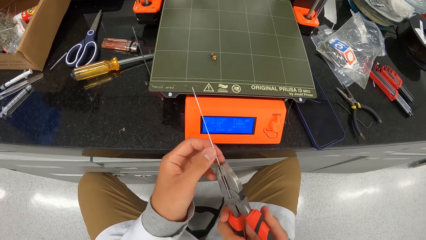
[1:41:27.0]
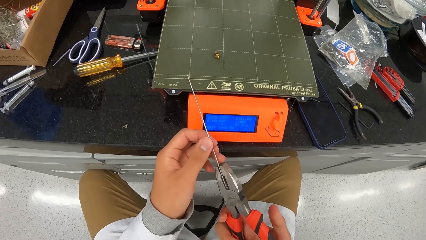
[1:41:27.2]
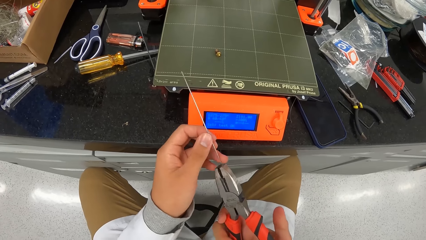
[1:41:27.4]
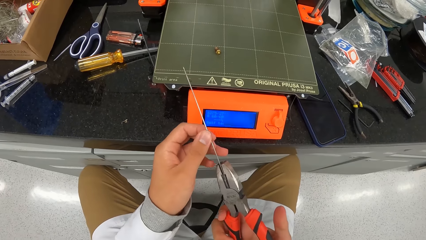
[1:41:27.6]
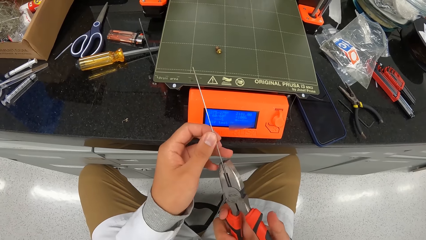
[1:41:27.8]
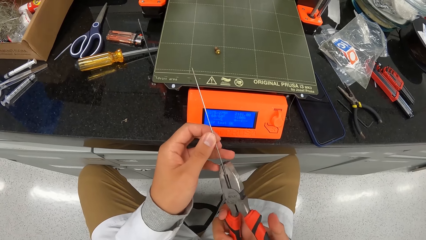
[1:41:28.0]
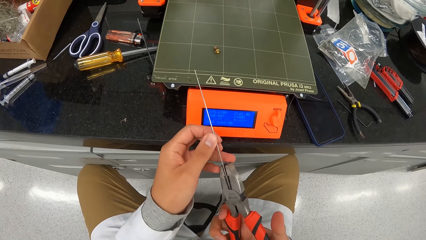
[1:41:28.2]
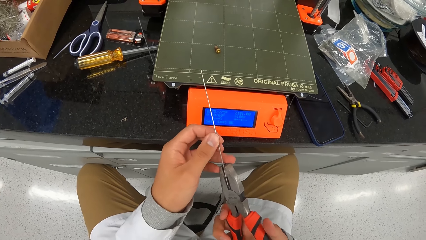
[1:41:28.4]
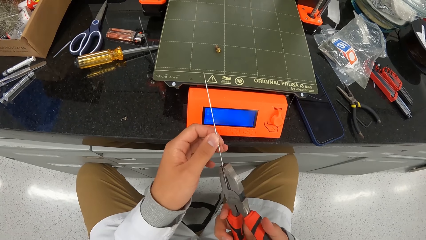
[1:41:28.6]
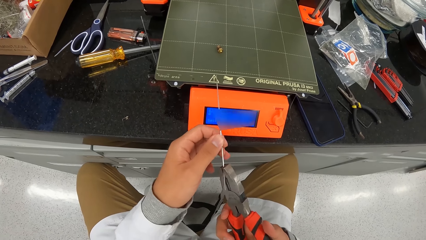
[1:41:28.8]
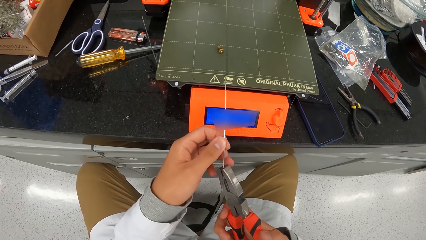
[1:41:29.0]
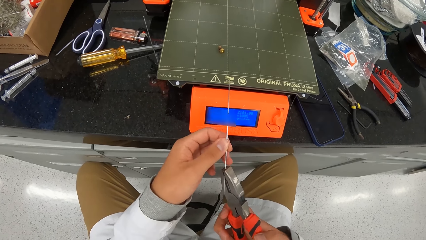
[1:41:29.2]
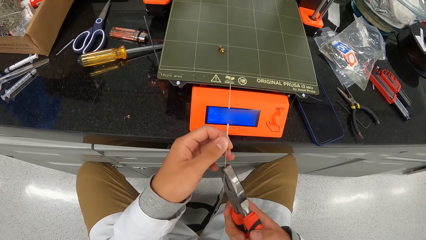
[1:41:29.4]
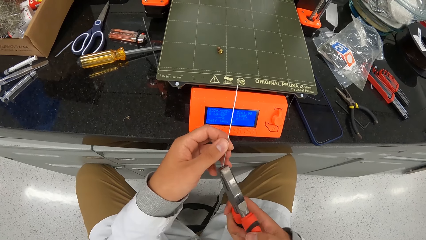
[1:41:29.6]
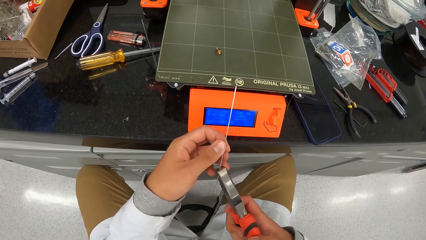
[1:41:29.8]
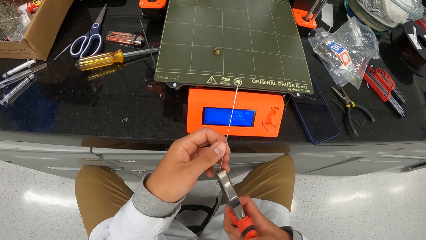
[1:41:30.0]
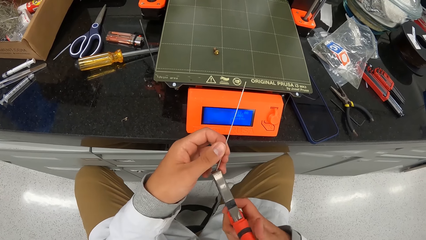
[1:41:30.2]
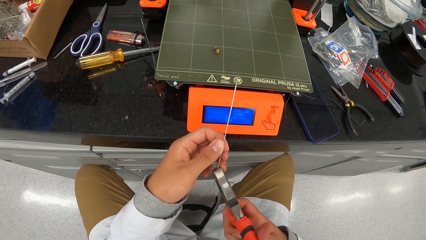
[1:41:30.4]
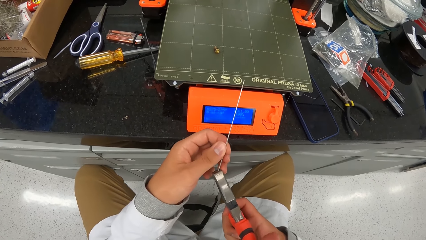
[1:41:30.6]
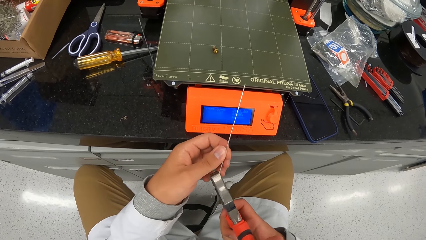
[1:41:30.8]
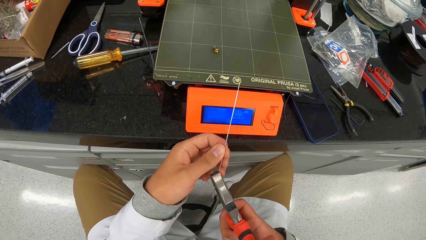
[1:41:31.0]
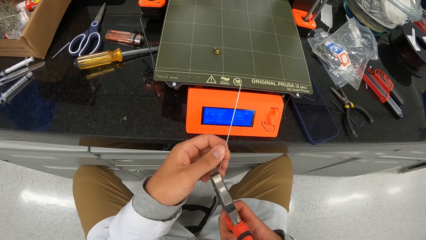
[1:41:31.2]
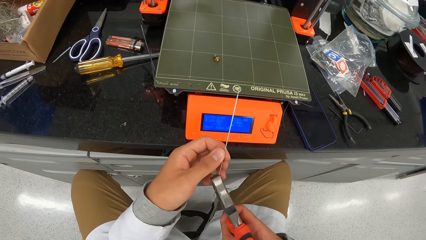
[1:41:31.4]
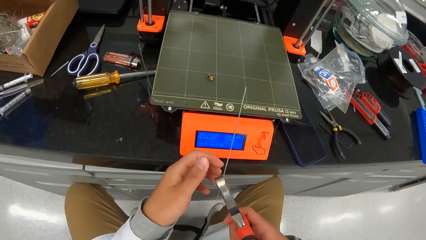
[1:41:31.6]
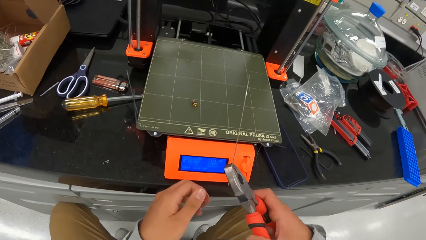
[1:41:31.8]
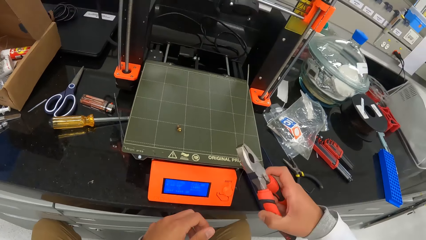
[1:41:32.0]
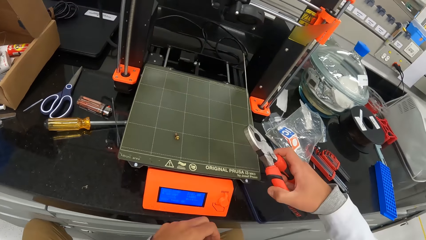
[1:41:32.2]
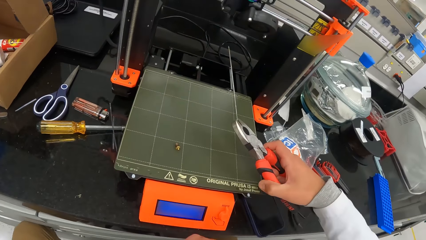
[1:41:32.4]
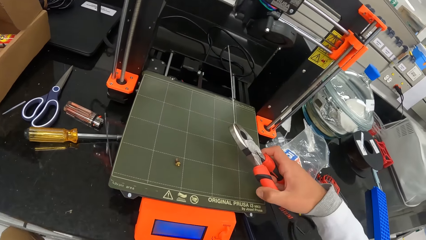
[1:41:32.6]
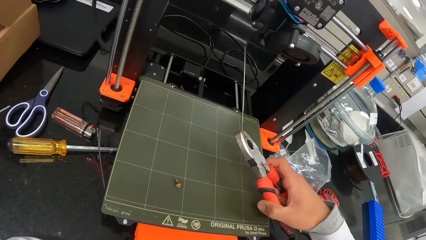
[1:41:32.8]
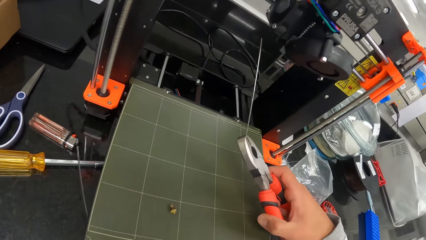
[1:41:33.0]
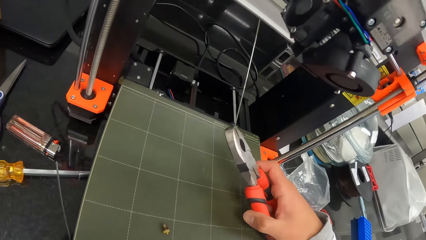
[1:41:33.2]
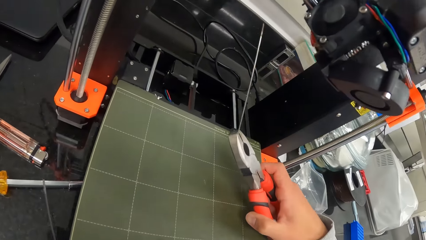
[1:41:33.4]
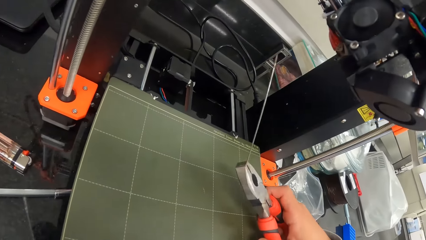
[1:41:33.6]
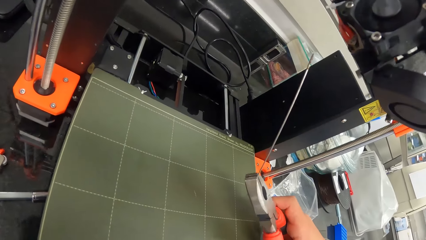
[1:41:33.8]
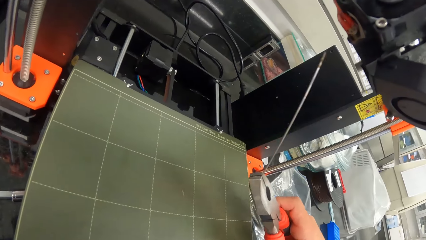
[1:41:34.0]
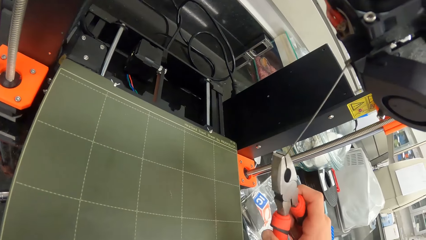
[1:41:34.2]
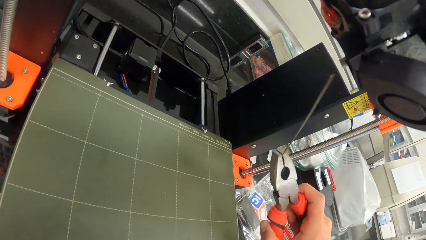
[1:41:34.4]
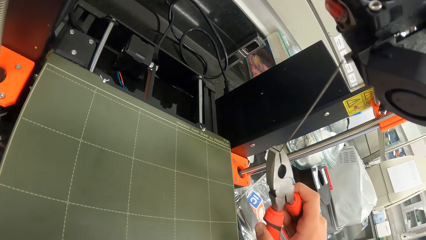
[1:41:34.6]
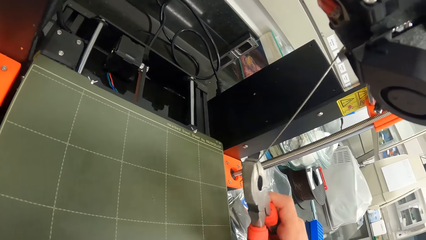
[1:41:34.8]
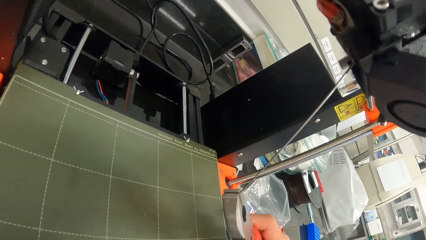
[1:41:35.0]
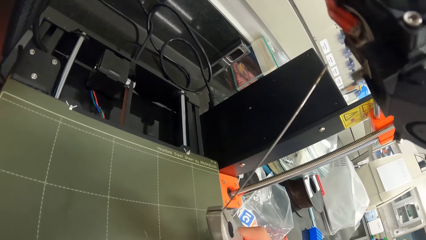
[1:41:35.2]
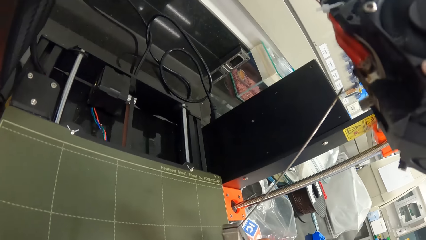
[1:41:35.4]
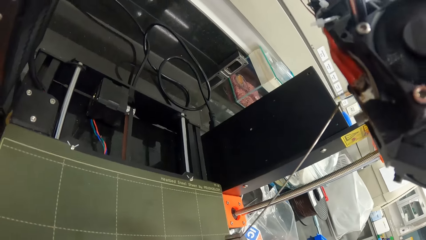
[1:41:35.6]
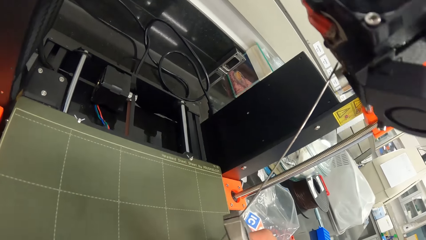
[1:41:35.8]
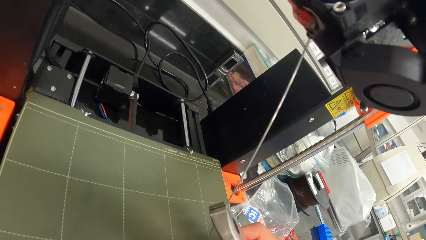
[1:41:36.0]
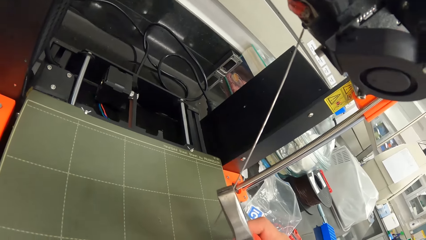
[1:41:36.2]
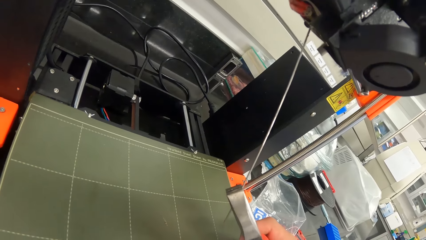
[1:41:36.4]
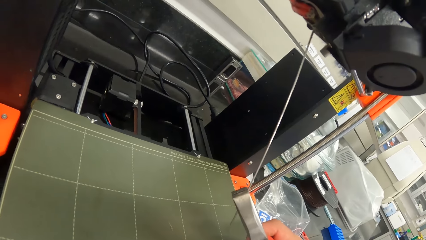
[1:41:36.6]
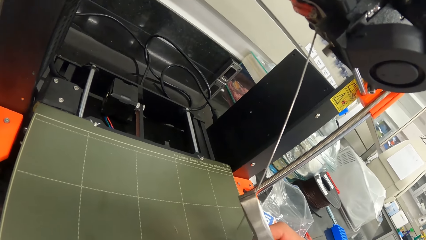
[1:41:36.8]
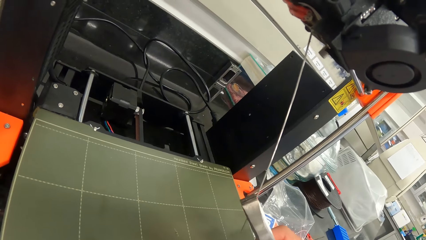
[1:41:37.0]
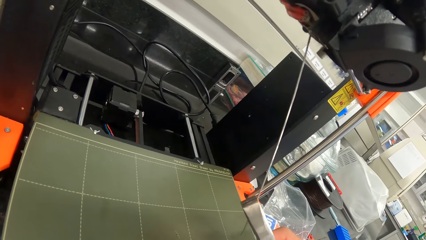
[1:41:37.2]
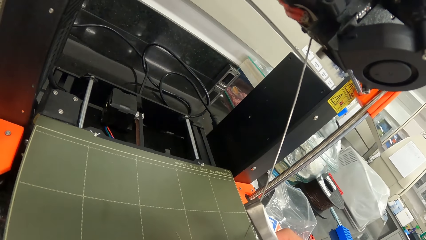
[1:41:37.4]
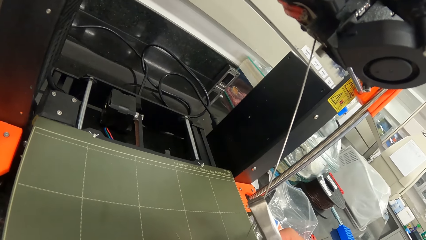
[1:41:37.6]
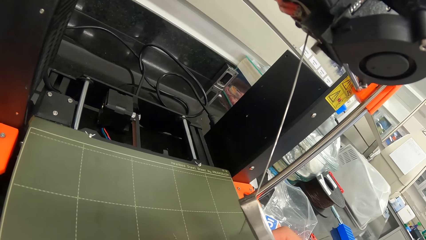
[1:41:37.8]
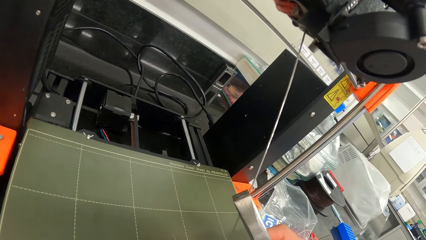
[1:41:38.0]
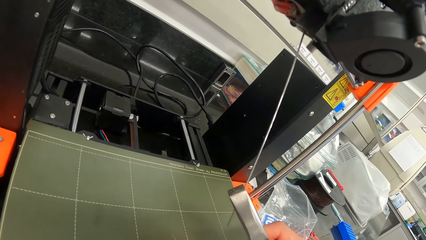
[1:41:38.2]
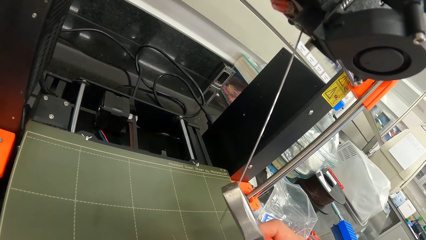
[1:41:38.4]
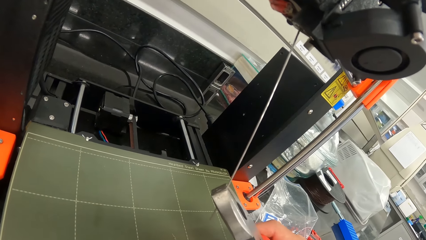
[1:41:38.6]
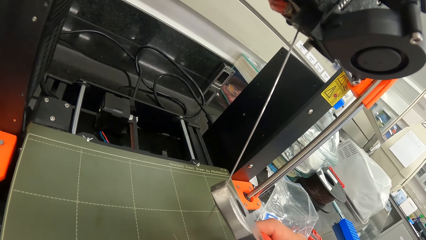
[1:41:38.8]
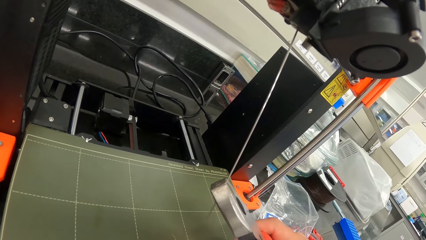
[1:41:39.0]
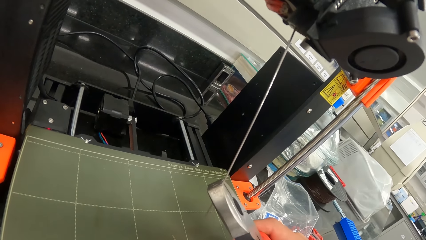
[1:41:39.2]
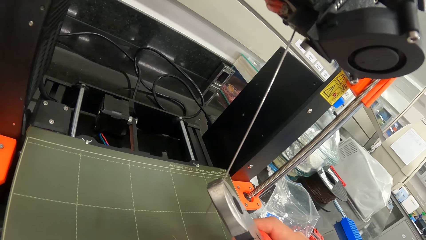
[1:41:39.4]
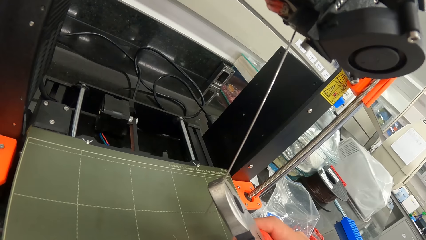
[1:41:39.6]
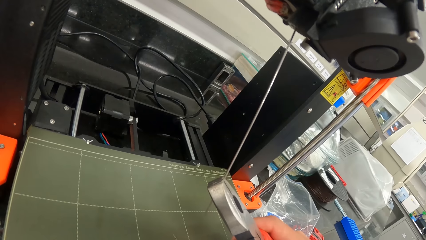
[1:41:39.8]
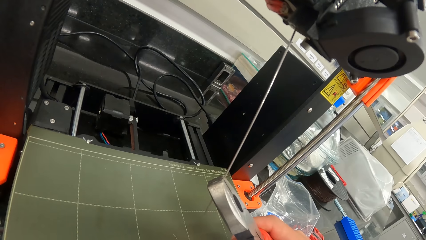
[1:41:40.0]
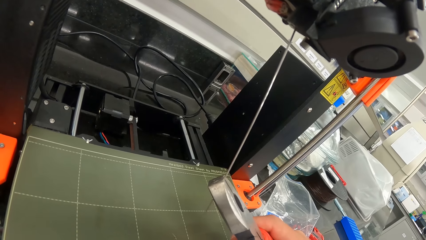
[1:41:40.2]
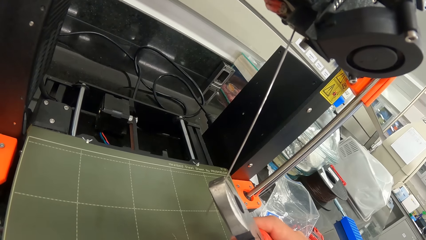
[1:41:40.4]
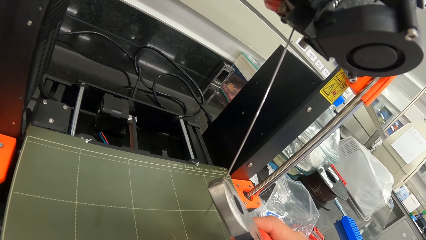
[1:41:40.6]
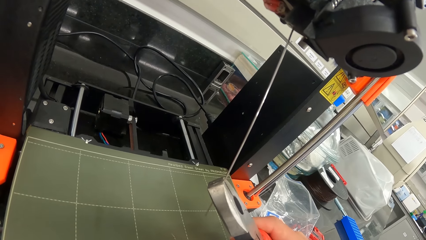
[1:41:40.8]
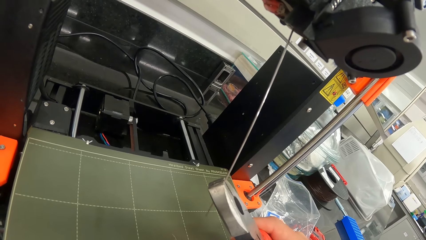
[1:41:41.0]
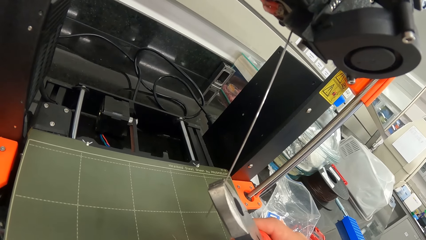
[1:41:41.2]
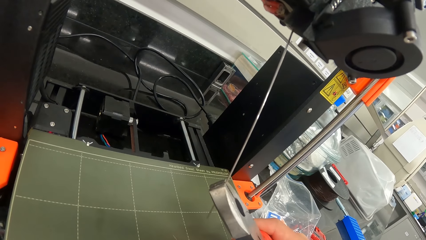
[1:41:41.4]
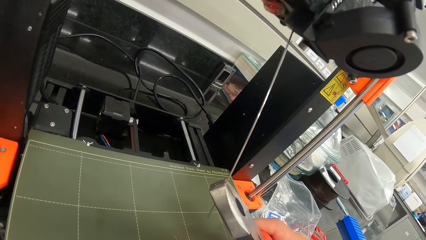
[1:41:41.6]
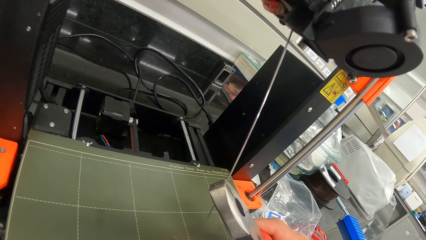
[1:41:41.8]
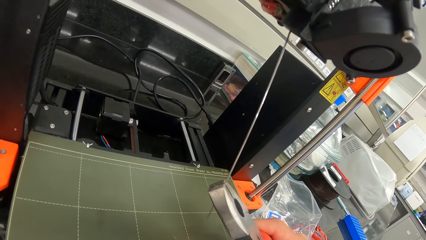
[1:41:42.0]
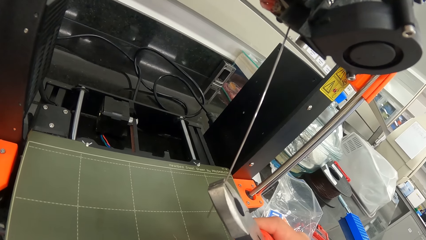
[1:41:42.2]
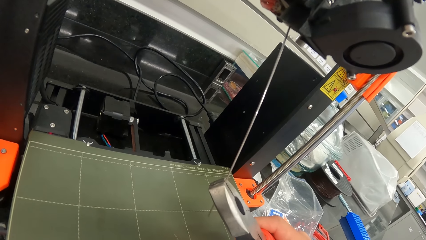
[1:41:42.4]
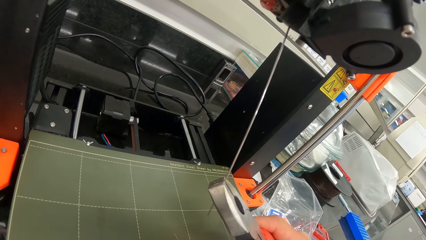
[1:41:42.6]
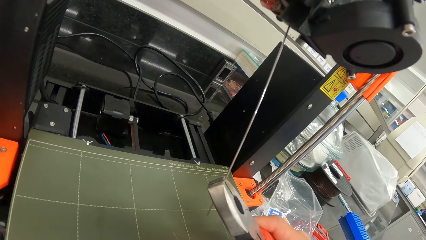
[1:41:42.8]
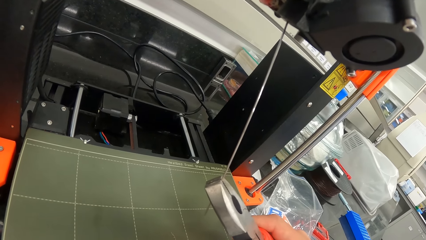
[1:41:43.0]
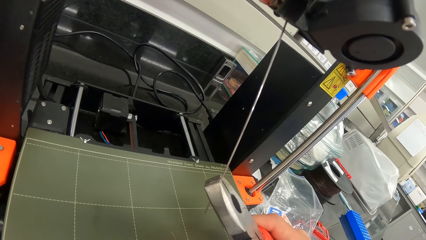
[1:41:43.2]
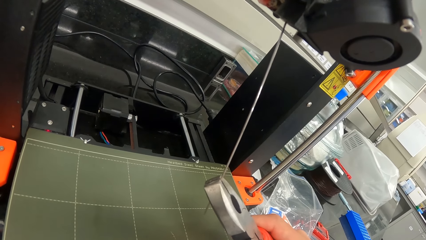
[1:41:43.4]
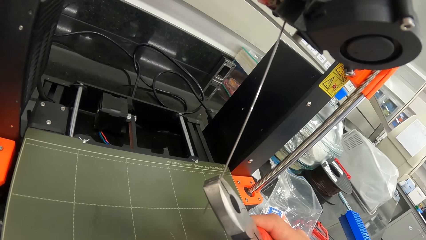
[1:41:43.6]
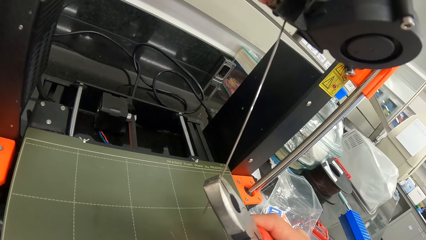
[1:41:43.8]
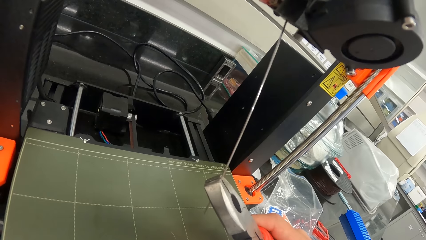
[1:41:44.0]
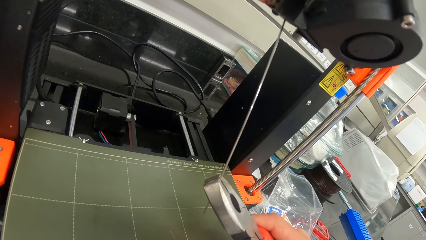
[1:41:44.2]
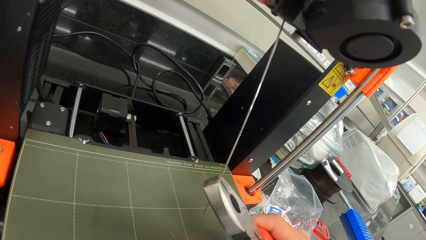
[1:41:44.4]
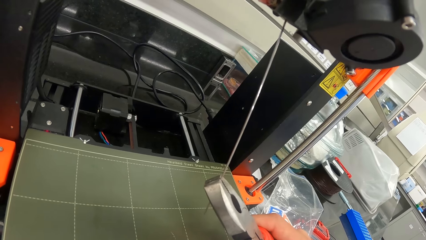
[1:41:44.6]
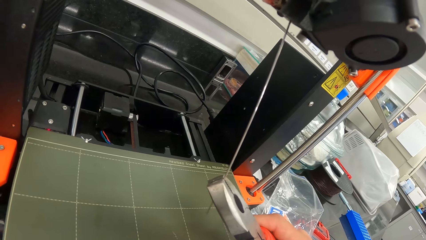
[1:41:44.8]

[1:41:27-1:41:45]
The camera wearer puts the iron rod or metal rod in the plier in the printer with his hands. He removes the metal rod from the pliers. He puts the metal rod in the printer.
